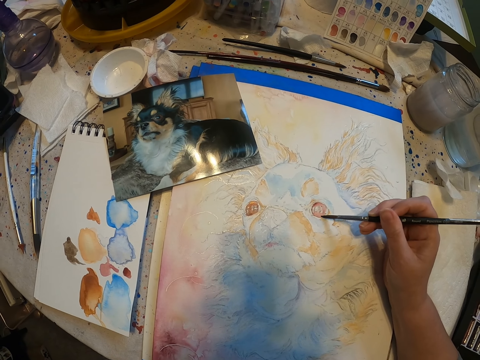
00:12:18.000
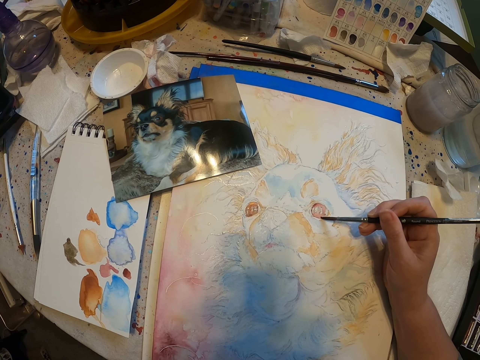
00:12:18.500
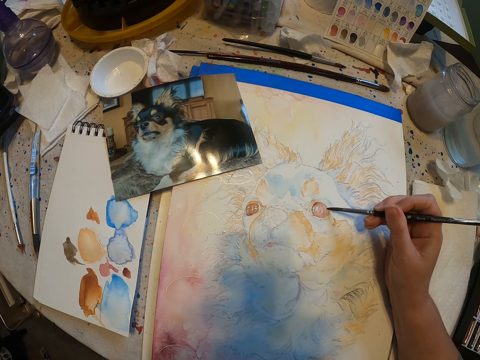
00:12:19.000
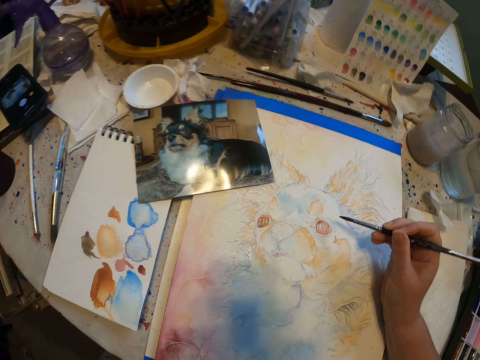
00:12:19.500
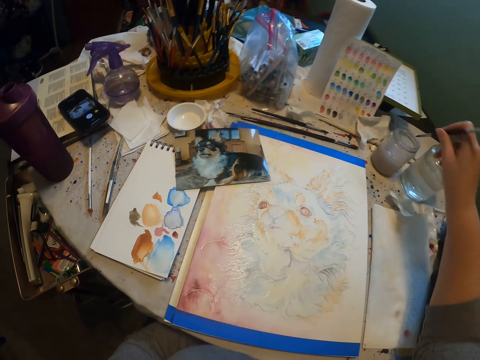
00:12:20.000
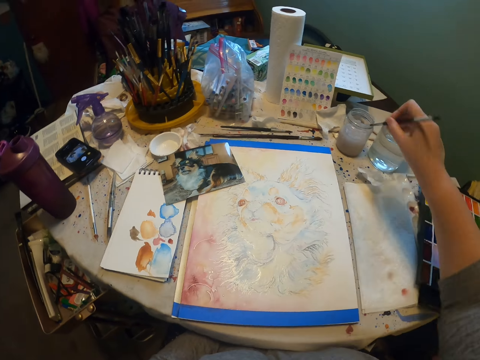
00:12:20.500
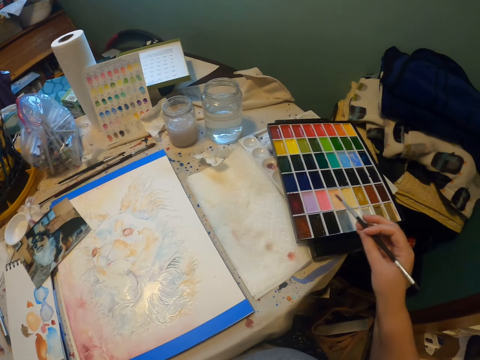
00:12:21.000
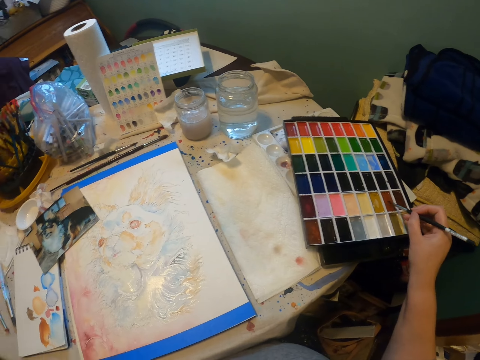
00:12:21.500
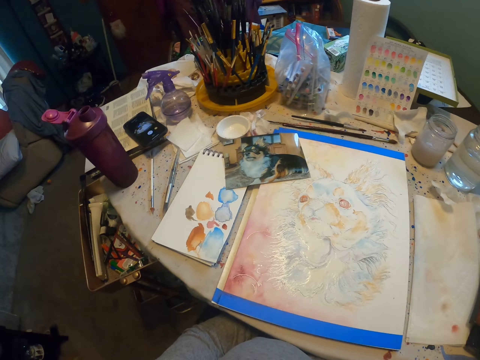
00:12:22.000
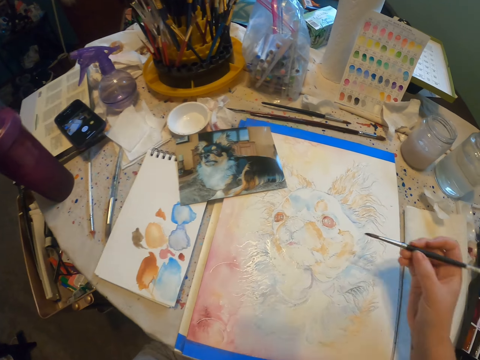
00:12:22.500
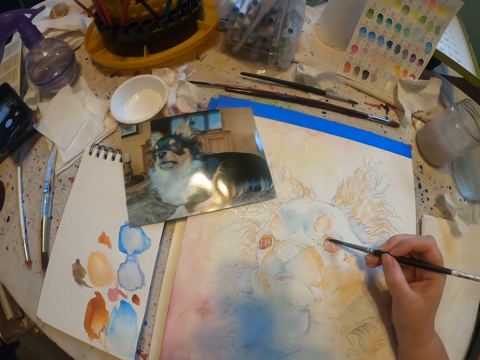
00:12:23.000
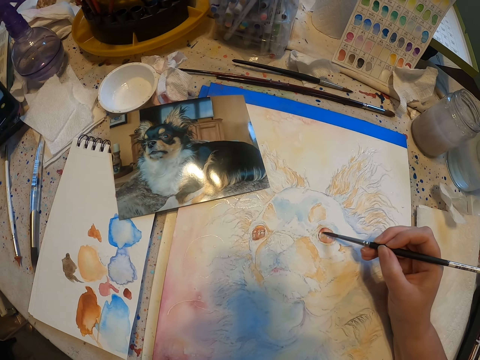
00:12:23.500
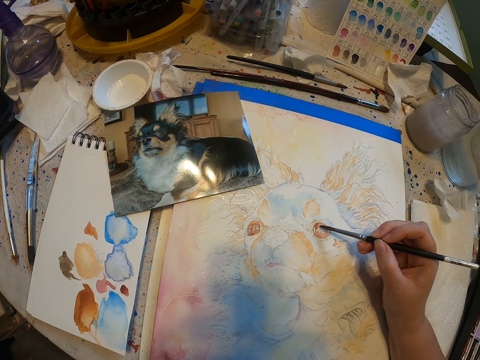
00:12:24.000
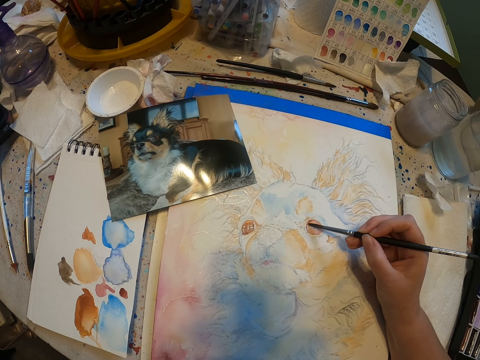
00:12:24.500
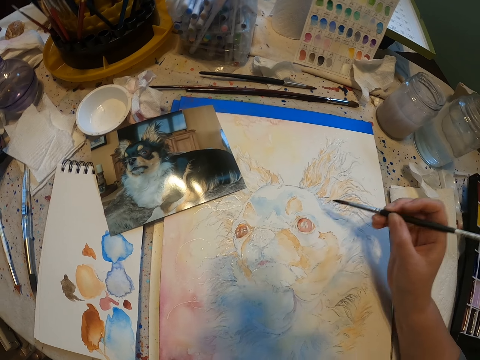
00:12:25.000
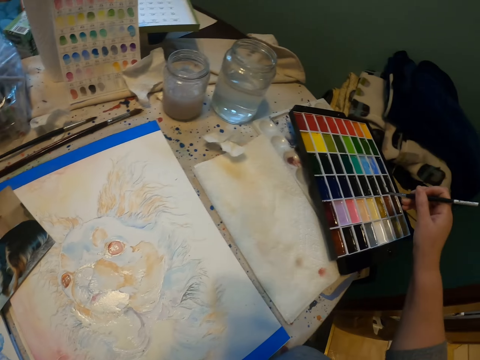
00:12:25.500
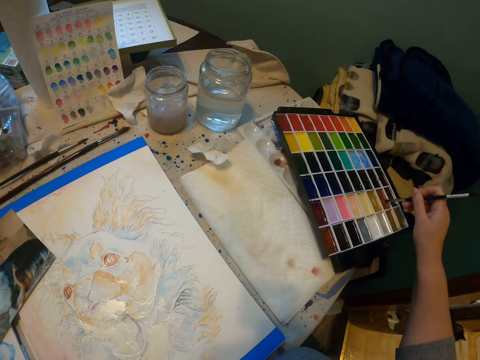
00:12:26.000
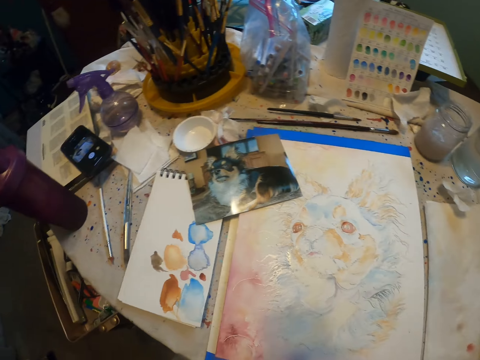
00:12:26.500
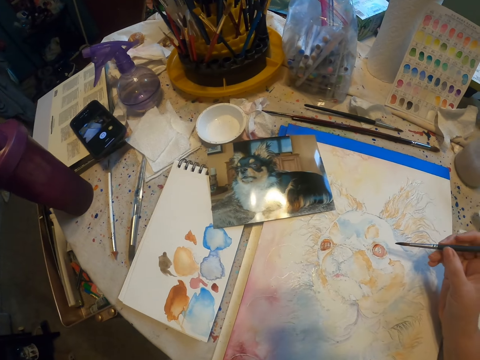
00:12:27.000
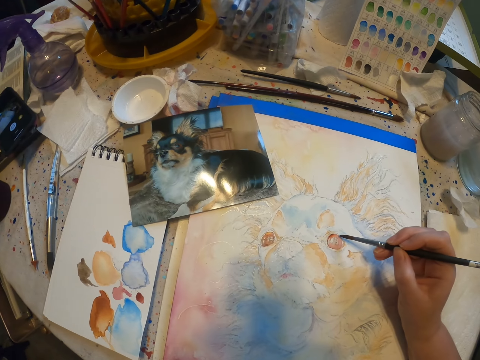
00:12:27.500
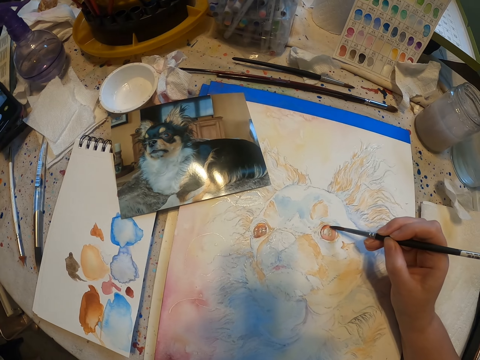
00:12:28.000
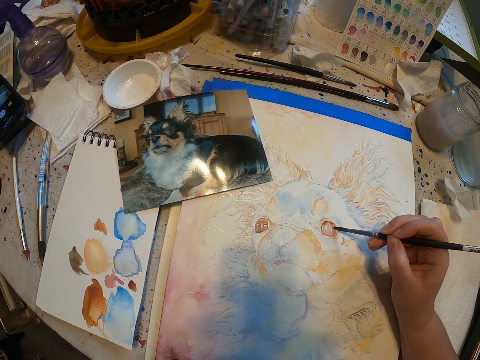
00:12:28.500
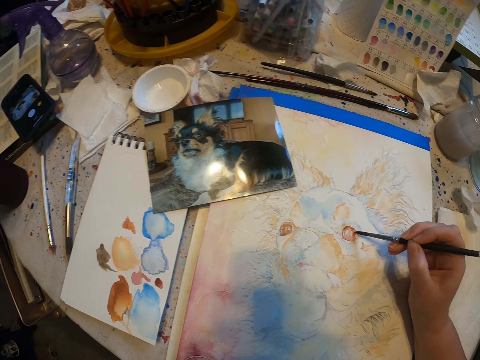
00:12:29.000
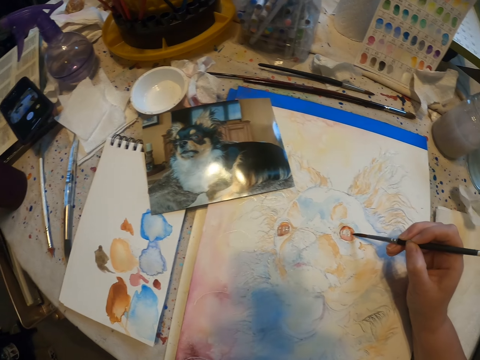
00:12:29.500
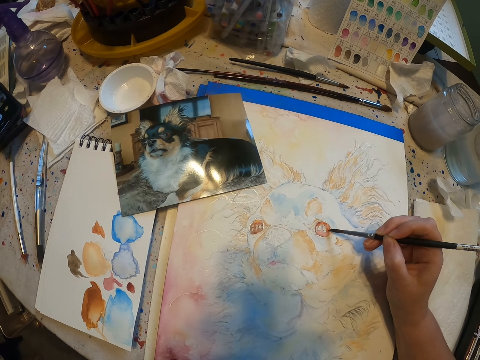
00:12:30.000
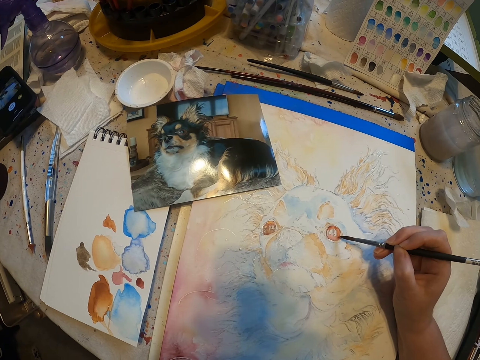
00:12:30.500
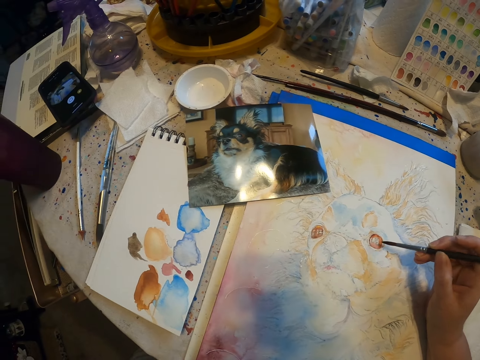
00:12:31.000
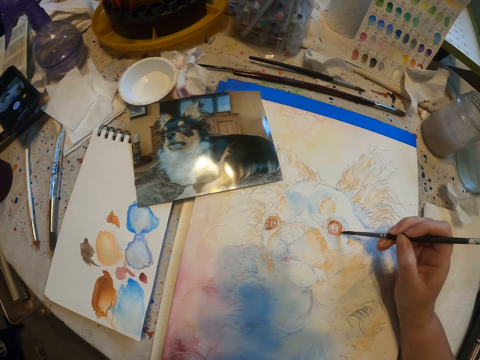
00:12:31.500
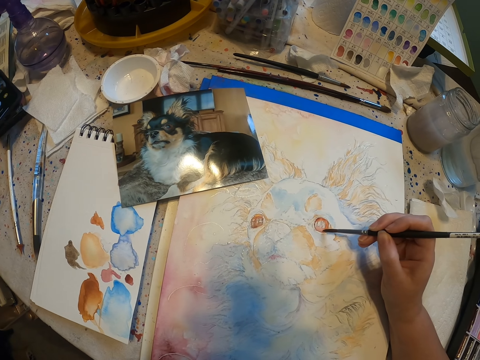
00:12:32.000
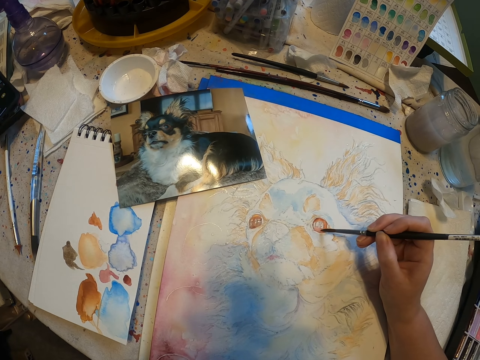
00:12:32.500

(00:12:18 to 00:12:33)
The camera wearer dips the paint brush in some liquid. They wash the brush. They wipe the paint brush on the tissue paper. They pick paint with the paint brush and paint on a canvas. They pick paint with the paint brush and paint on the canvas.

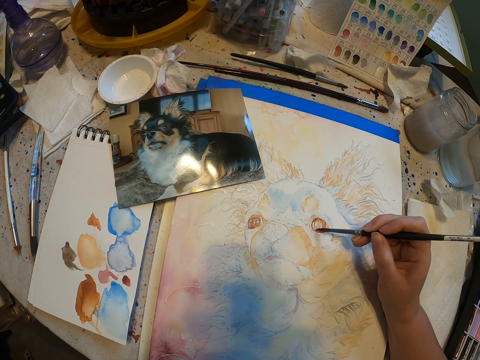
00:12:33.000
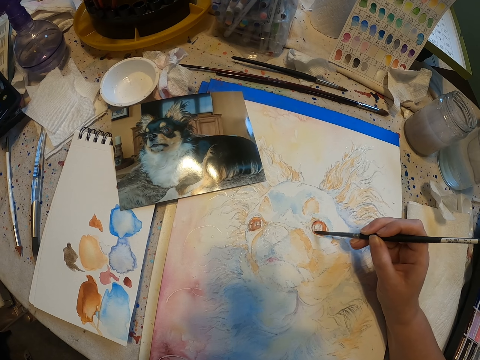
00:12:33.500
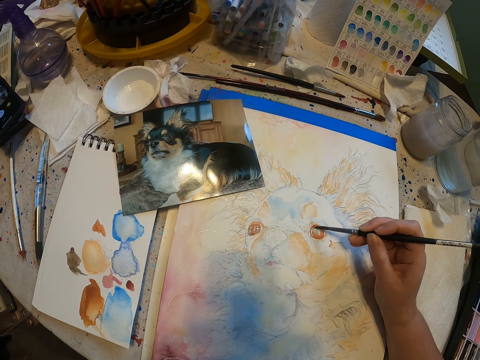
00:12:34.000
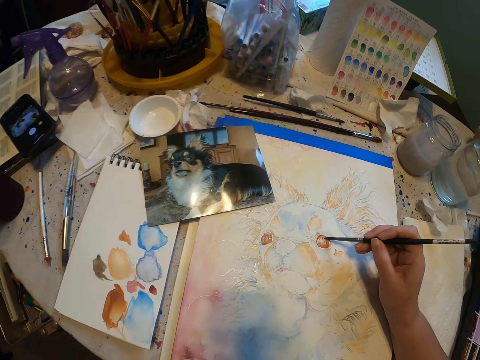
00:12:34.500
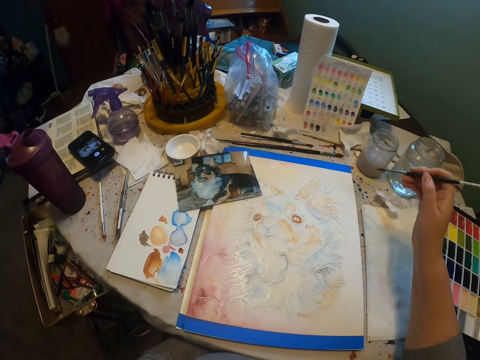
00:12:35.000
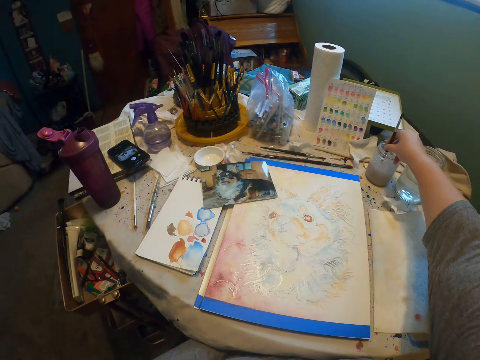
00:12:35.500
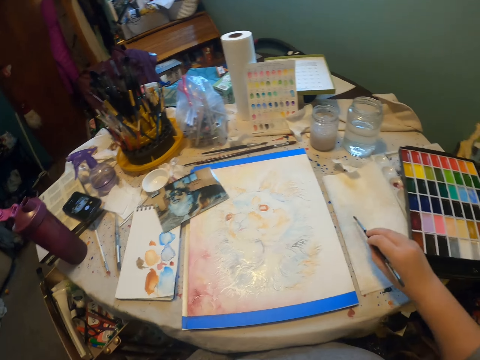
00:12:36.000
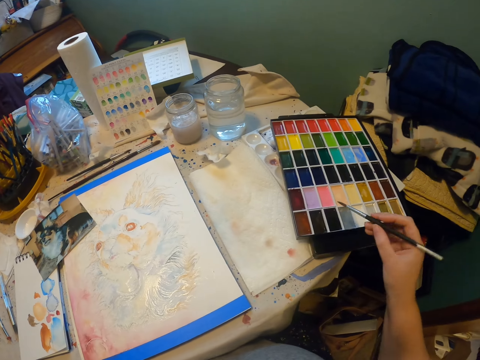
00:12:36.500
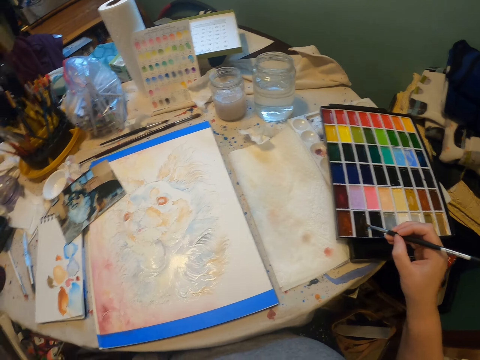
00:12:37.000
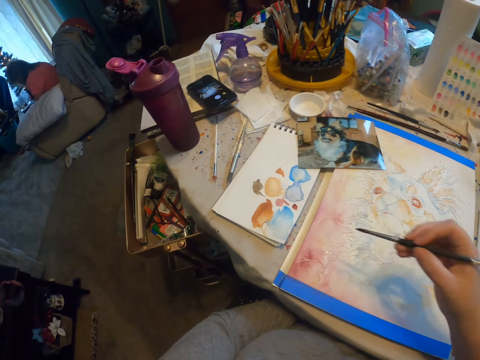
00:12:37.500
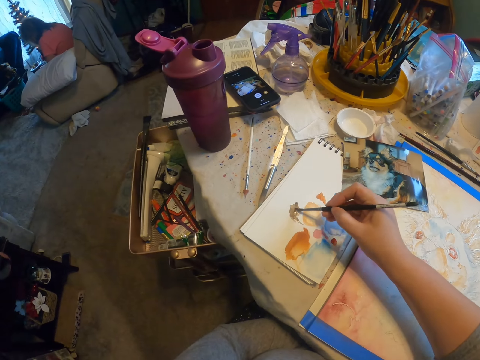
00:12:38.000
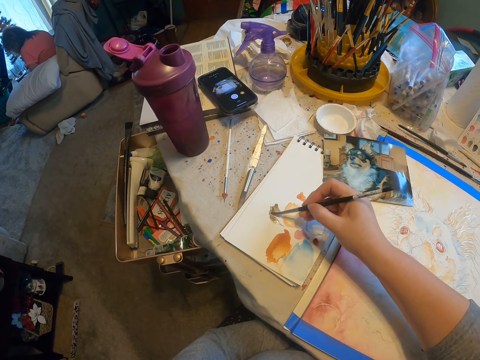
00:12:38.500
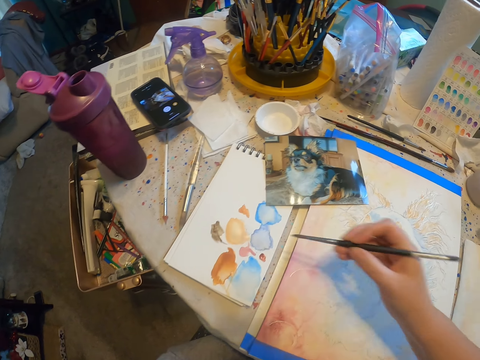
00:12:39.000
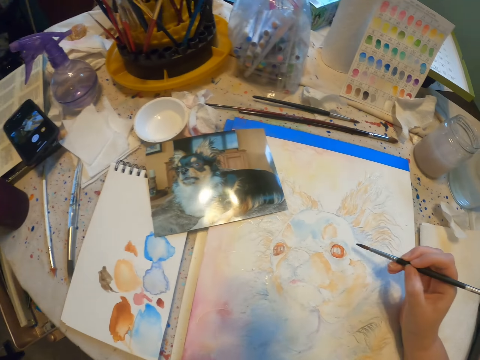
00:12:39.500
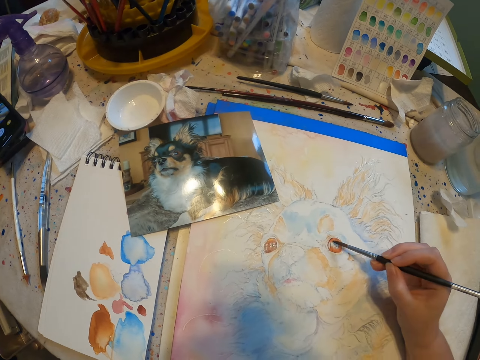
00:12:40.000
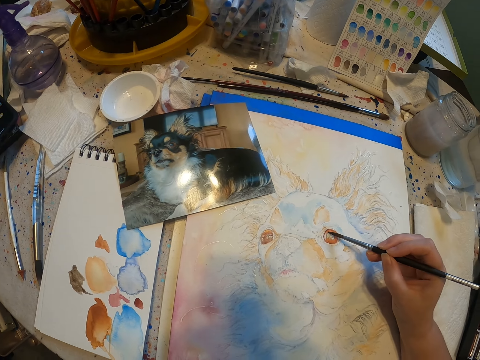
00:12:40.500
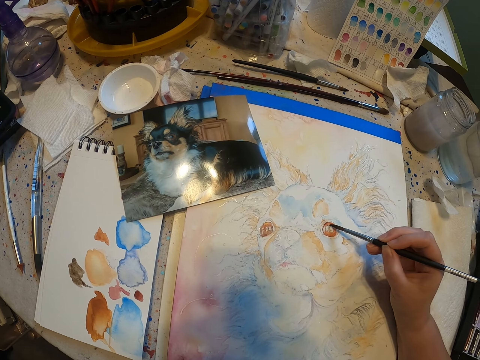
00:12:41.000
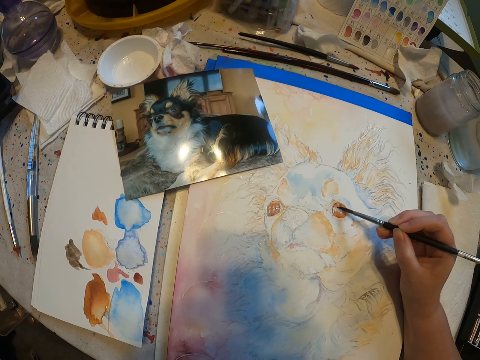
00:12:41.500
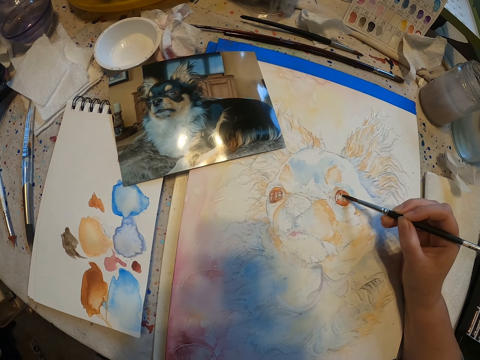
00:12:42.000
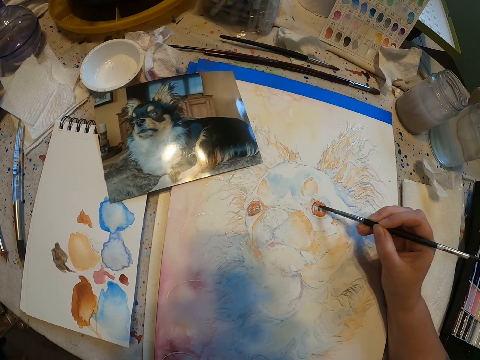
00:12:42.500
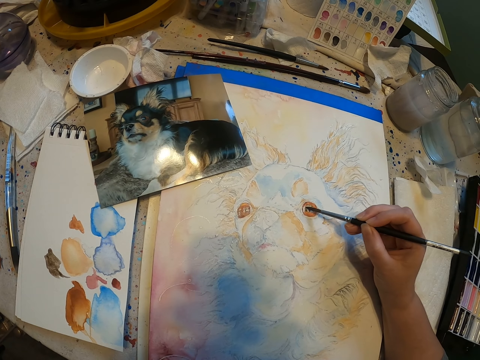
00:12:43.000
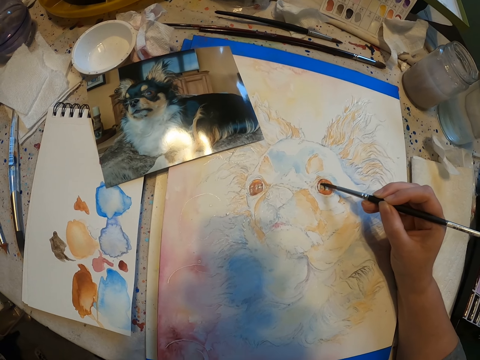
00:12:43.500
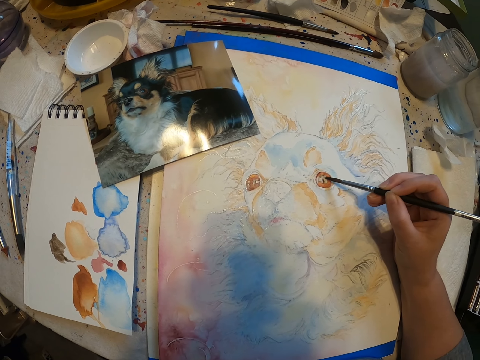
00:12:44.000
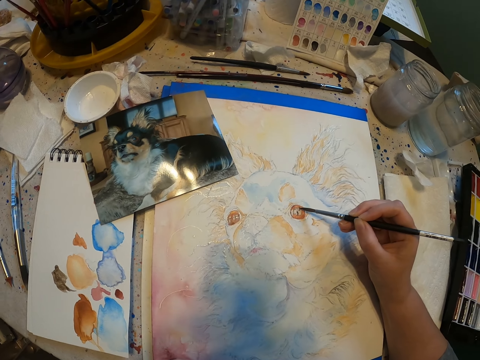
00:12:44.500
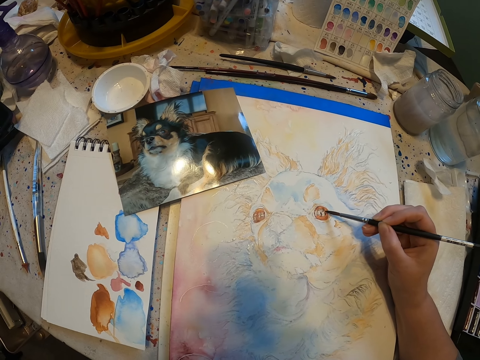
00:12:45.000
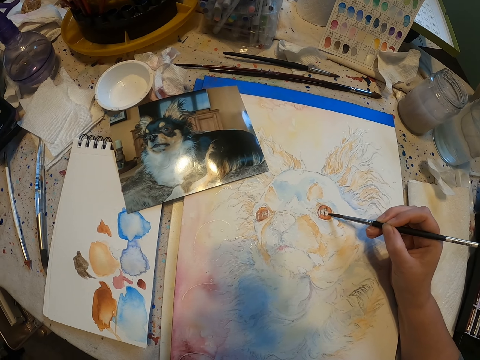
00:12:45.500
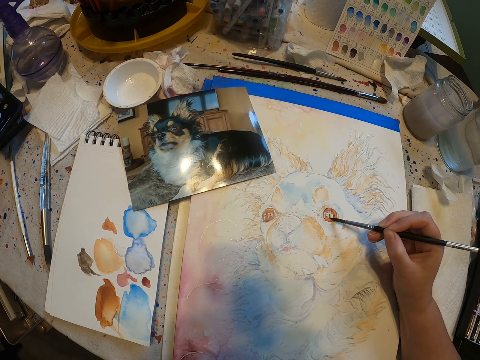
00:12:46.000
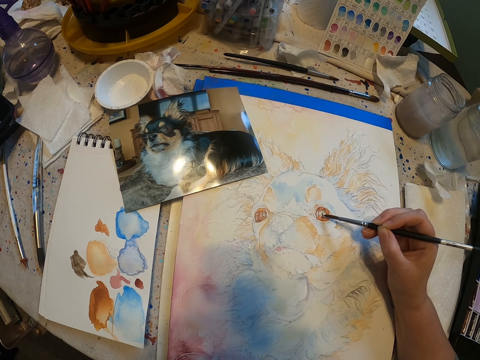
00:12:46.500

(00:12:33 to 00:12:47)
The camera wearer dips the paint brush in some liquid. They wash the brush. They wipe the paint brush on the tissue paper. They pick paint with the paint brush. They wipe the paint brush on a paper. They paint on a canvas.
